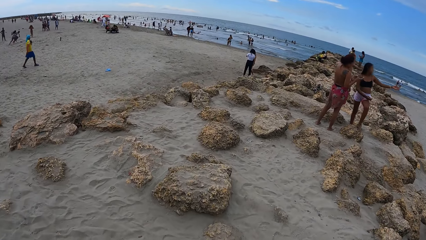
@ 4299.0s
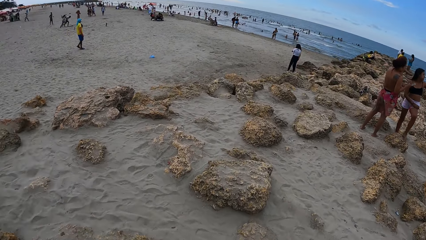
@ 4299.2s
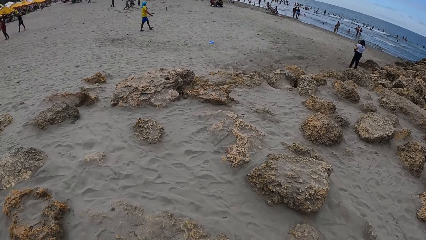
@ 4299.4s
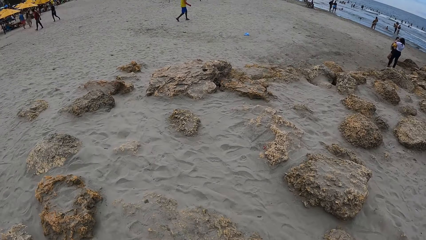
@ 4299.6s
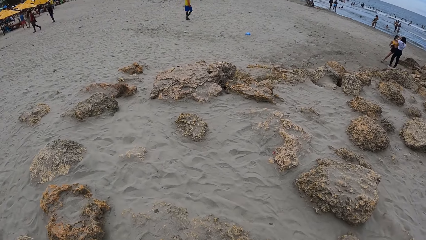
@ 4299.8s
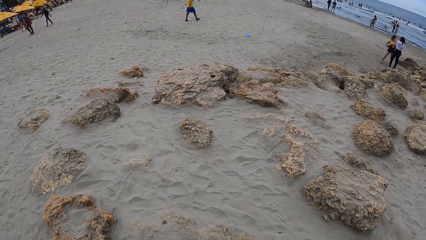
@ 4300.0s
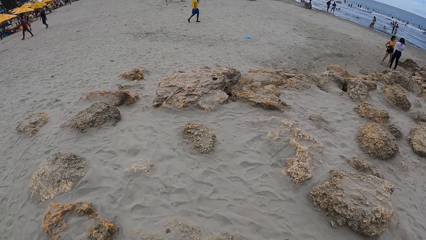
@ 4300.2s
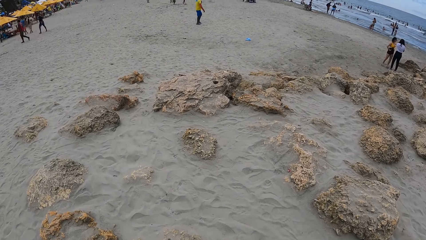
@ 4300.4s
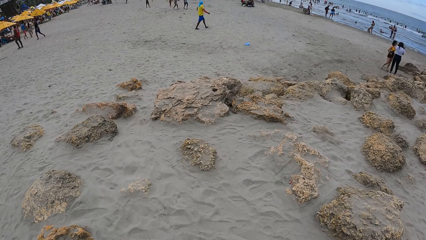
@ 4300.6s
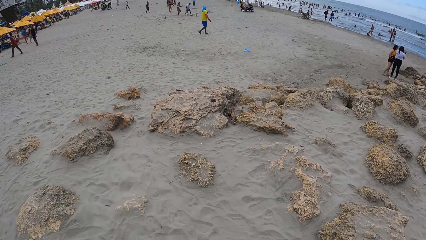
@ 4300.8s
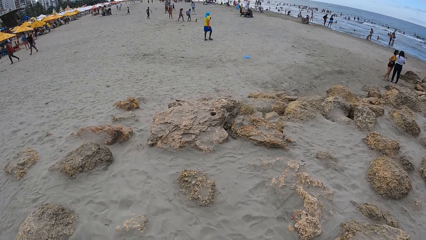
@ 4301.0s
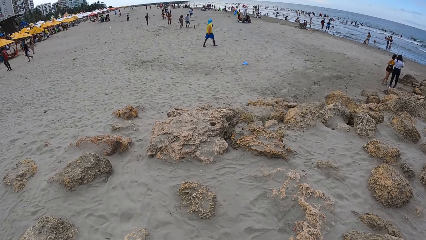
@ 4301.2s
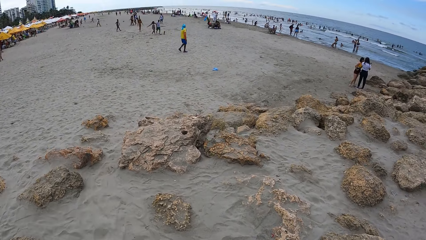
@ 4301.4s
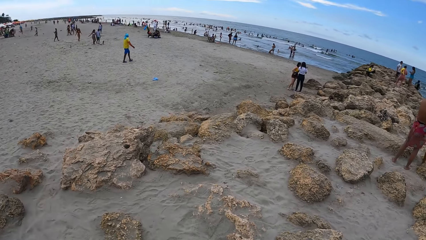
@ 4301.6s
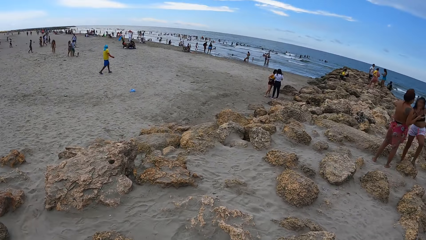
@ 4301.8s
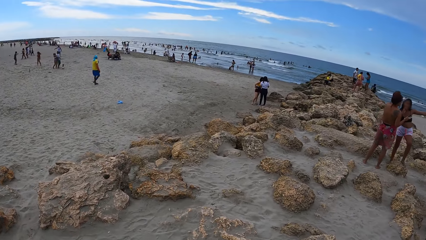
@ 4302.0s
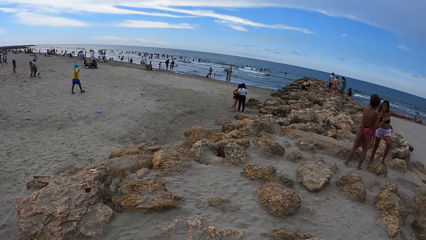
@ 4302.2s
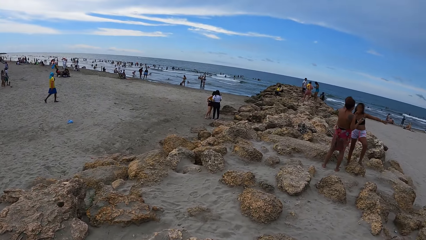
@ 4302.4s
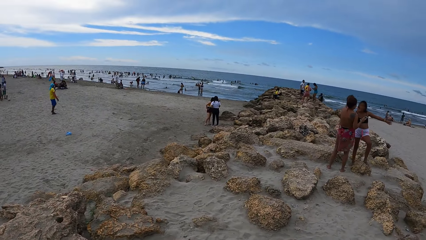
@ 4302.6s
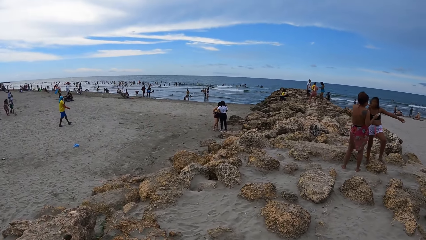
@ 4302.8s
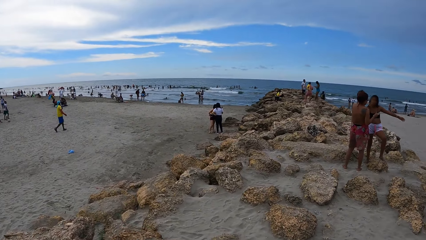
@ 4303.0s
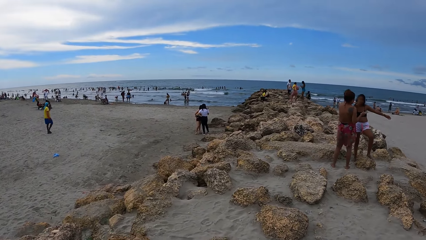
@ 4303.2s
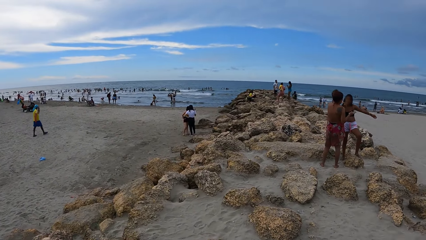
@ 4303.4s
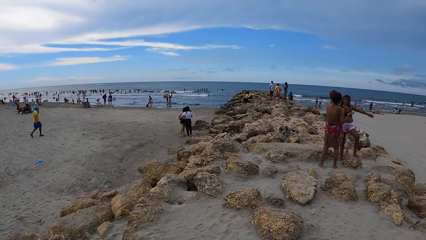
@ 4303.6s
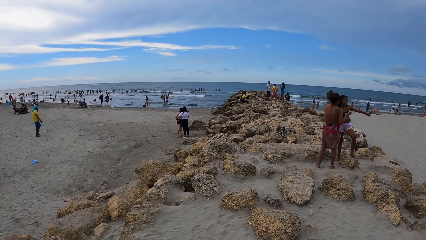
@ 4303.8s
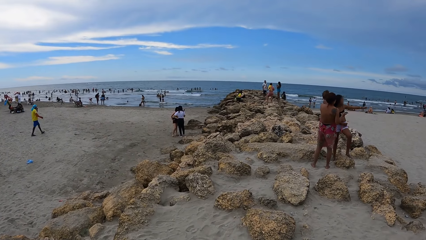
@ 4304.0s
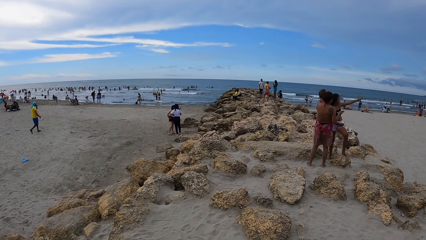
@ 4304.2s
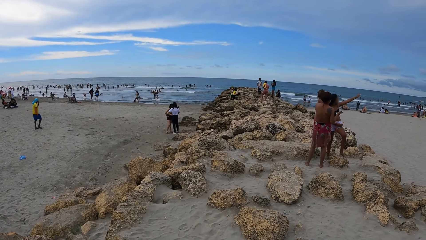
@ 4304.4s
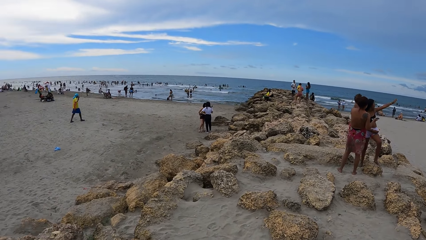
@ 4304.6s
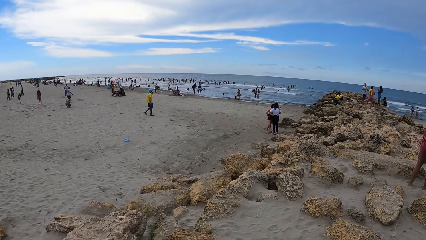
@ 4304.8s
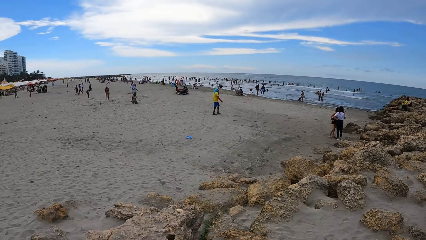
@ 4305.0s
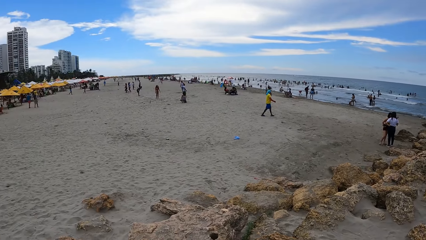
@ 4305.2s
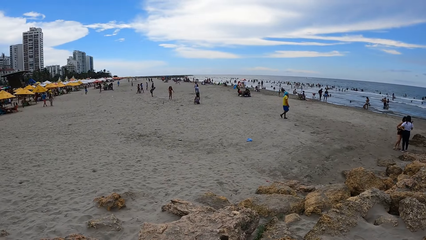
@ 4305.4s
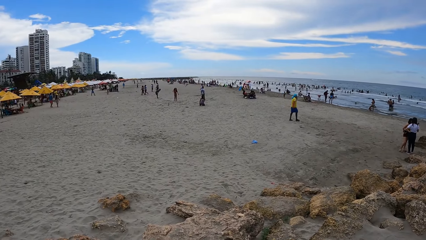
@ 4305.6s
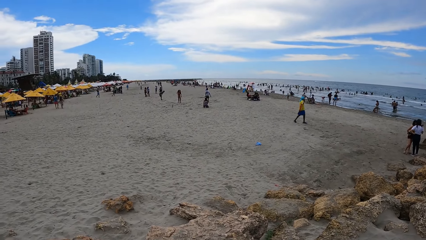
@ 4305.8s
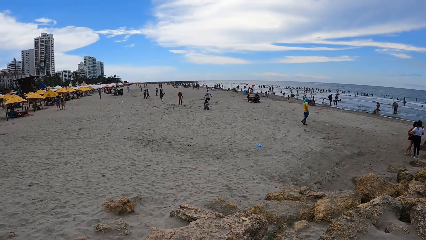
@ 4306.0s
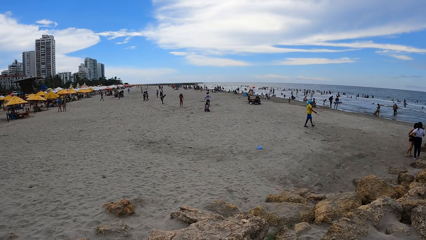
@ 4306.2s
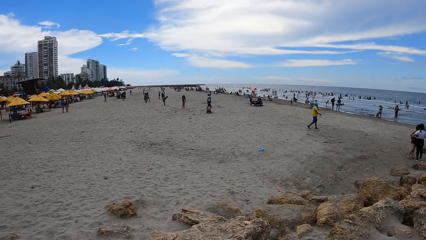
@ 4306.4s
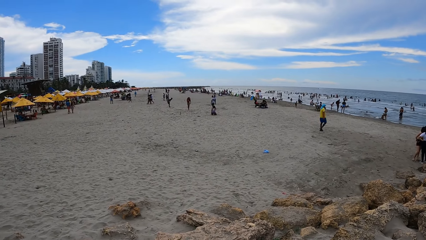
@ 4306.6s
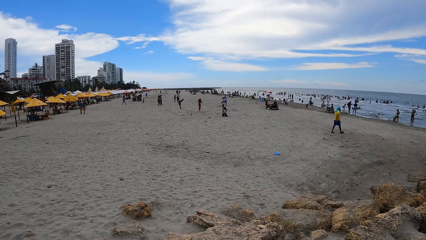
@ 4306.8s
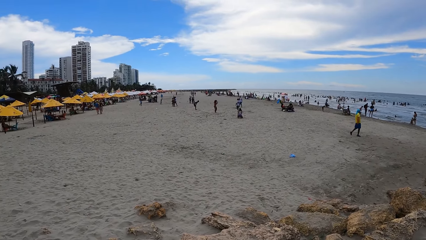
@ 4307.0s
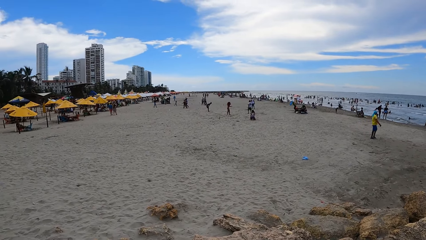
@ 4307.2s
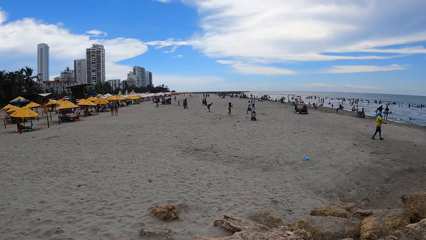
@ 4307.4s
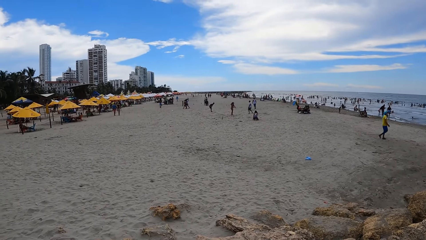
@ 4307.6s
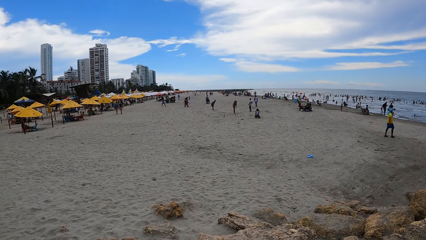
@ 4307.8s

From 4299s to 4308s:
The camera wearer looks around.

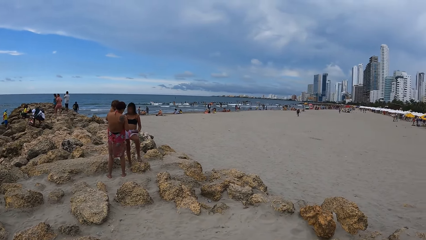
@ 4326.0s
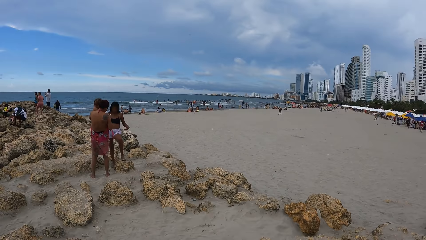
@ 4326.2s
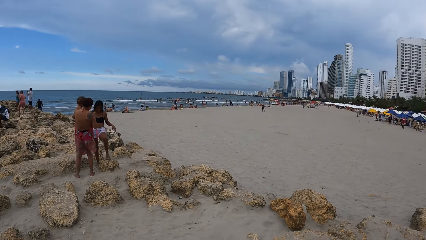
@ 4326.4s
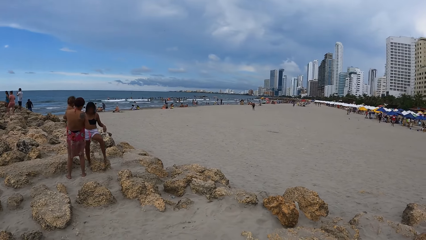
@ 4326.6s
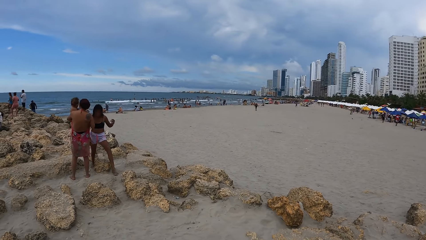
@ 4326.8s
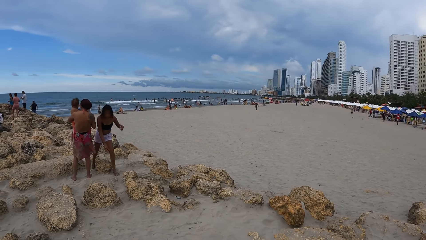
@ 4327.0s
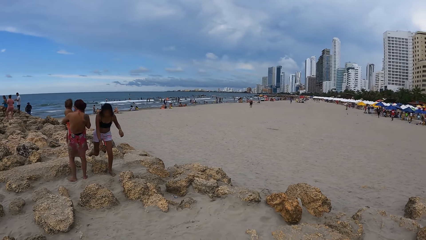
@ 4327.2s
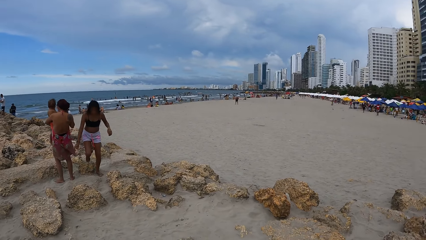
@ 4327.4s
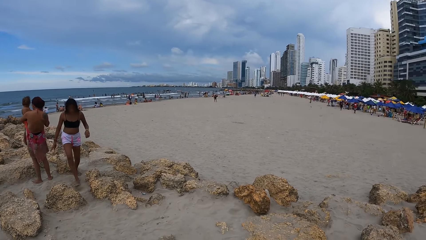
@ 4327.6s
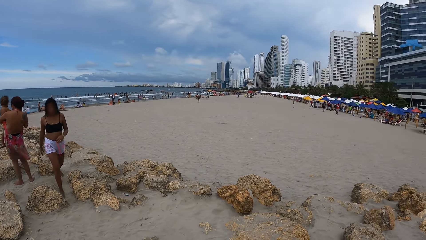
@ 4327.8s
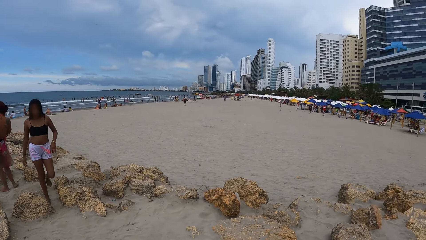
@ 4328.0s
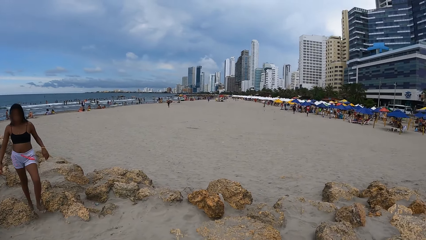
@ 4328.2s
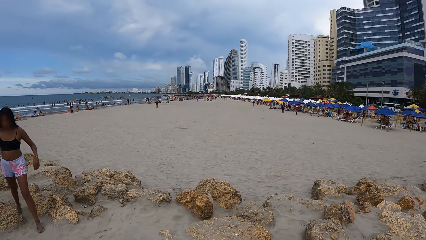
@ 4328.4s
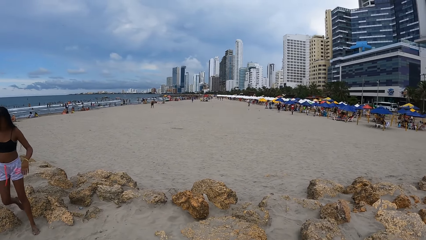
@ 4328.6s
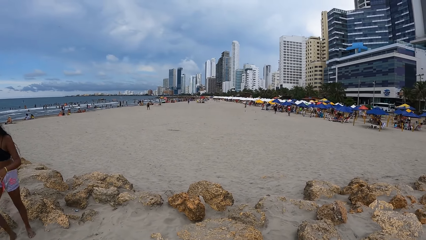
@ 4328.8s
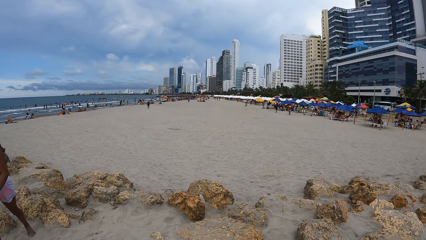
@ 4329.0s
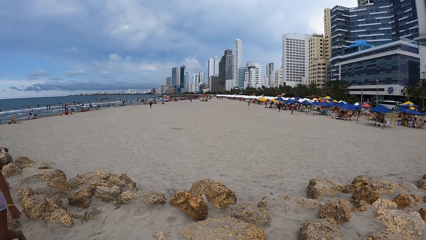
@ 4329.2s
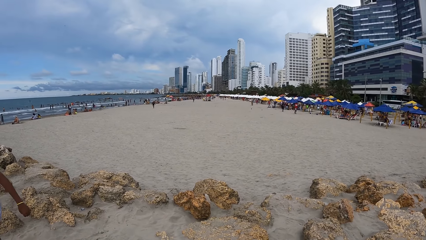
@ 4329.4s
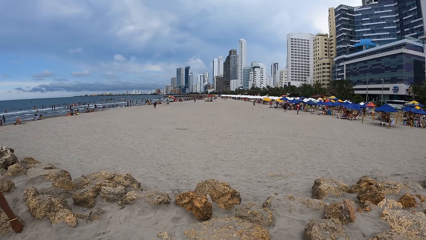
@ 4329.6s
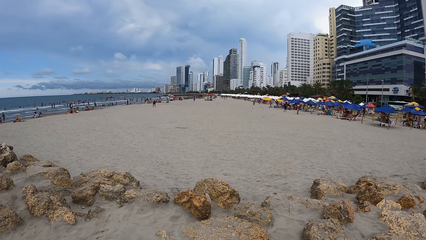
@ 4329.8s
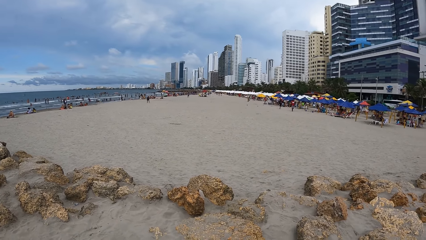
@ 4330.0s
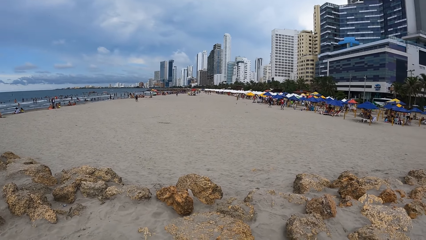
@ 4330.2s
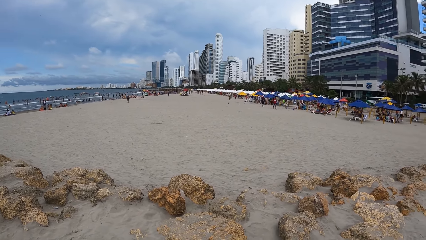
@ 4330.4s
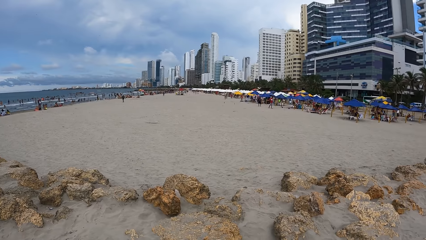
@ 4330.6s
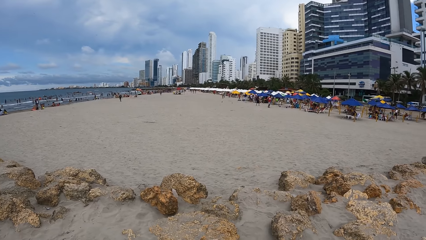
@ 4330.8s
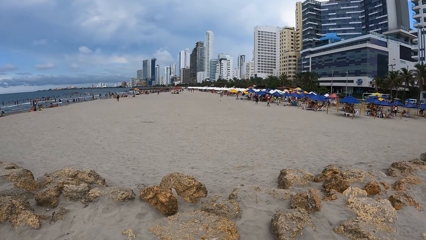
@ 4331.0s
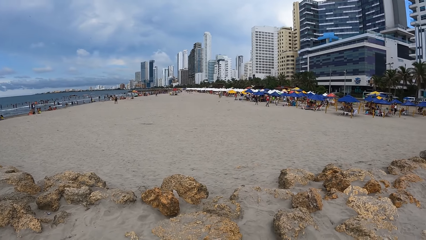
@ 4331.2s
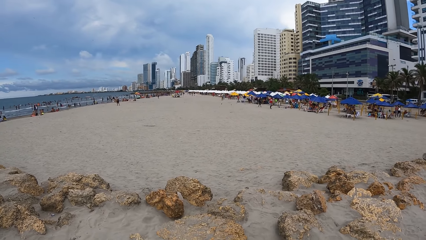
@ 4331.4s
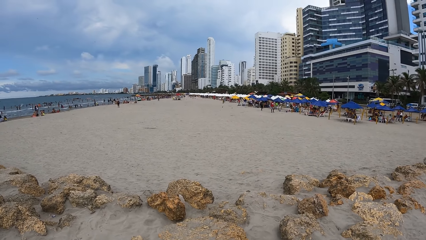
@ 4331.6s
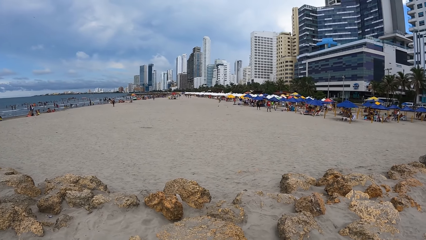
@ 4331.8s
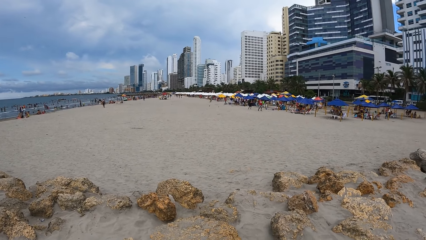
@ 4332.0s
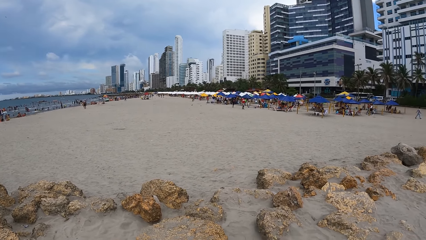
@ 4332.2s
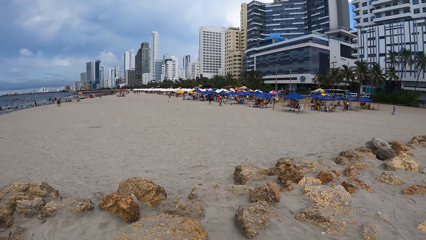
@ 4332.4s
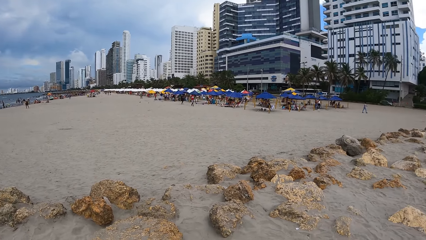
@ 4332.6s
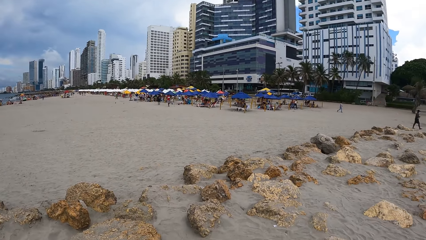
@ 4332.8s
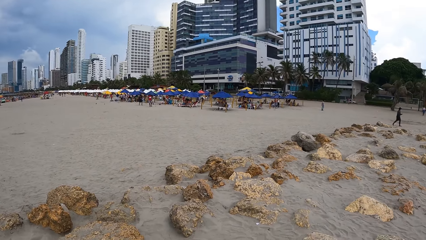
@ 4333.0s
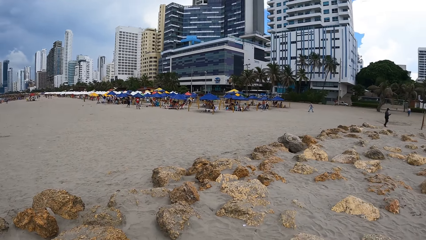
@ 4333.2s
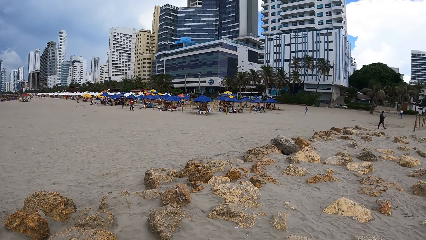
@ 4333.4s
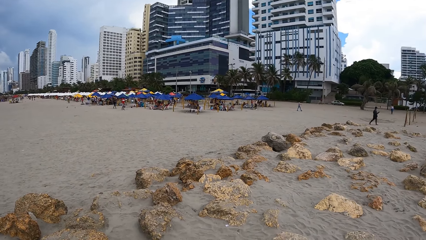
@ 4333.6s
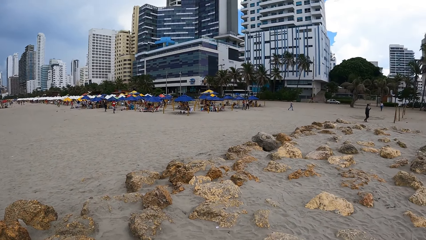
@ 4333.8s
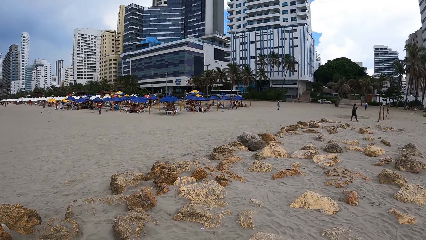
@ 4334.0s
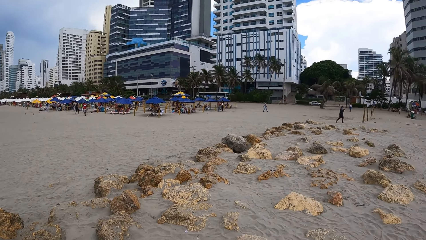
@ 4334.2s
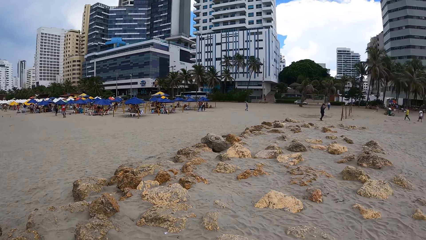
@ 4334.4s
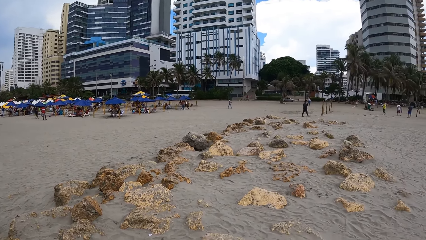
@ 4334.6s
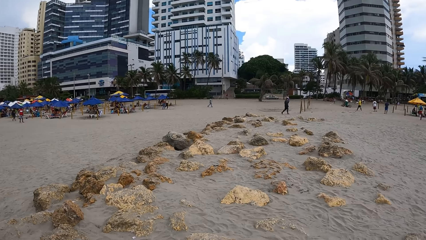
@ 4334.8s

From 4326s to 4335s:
The camera wearer turns around.
